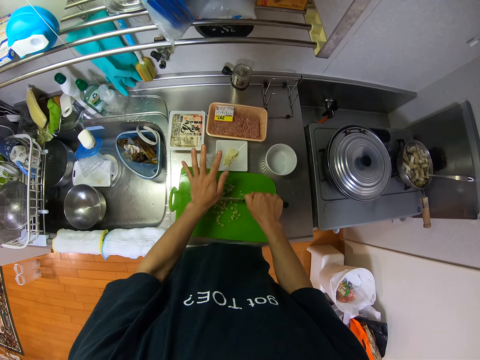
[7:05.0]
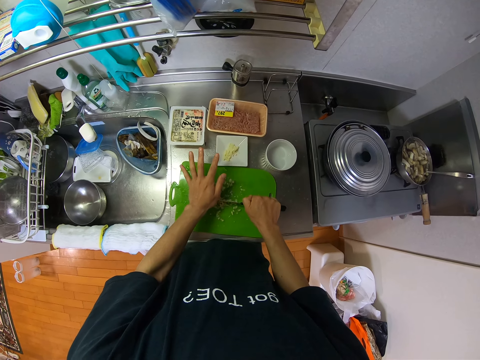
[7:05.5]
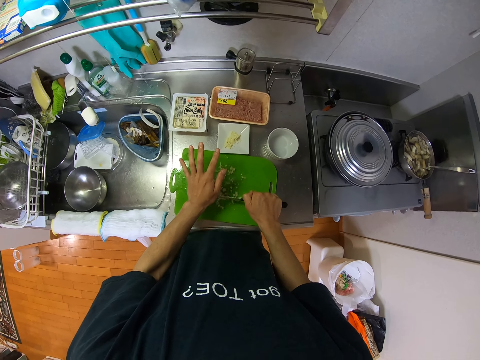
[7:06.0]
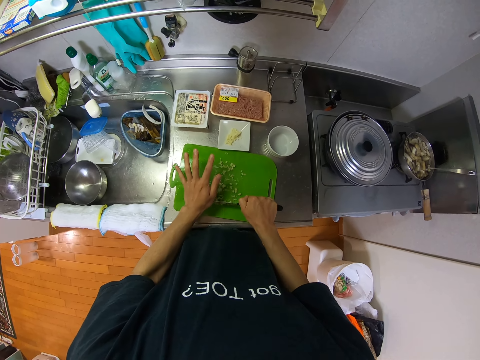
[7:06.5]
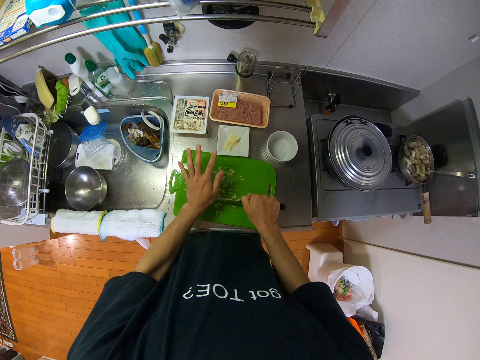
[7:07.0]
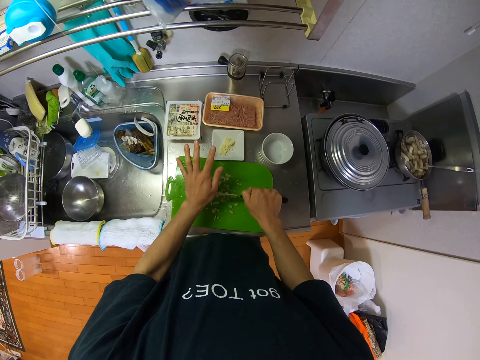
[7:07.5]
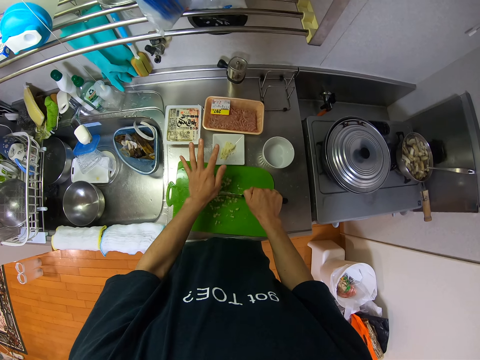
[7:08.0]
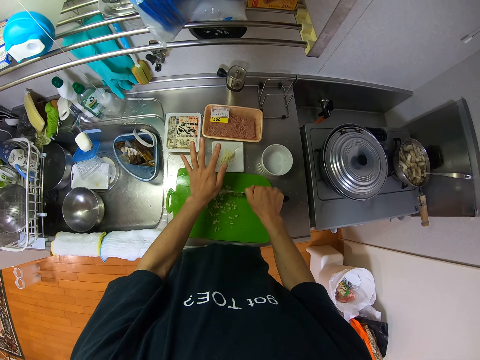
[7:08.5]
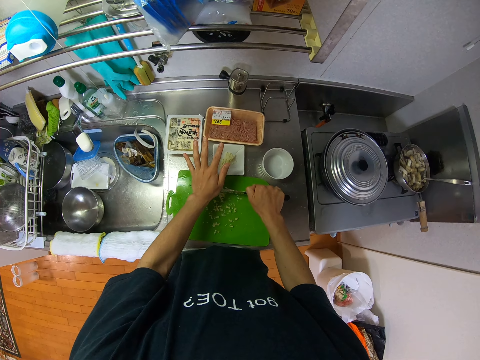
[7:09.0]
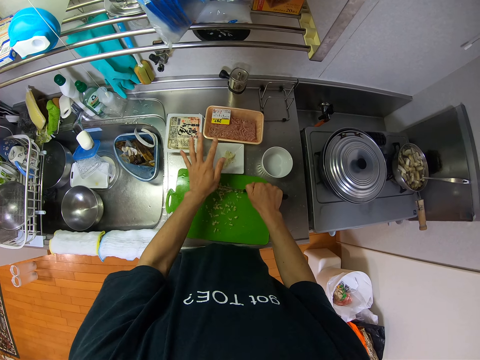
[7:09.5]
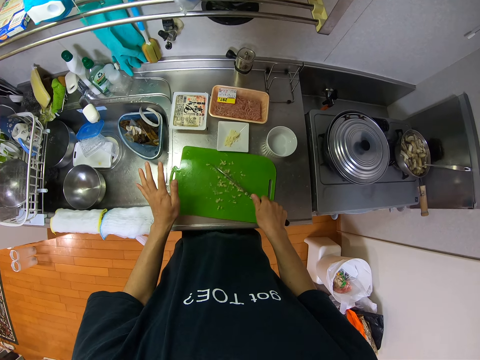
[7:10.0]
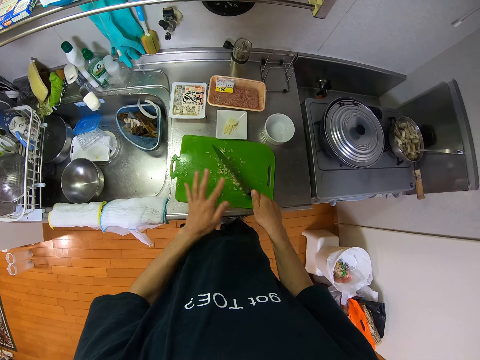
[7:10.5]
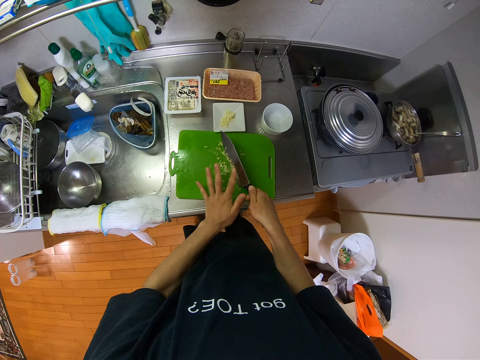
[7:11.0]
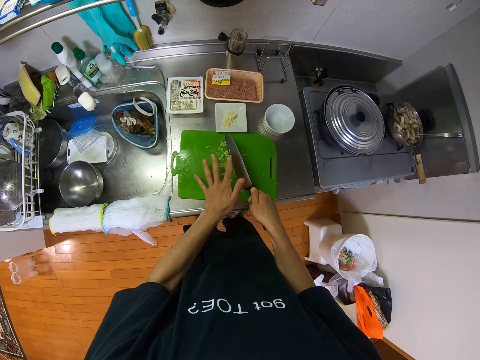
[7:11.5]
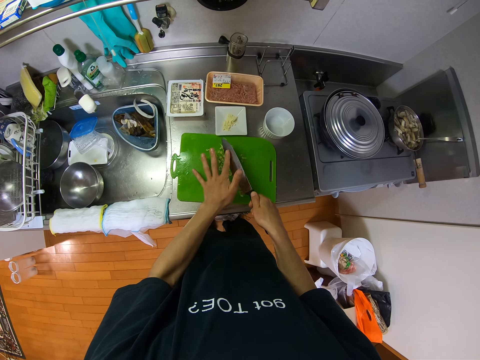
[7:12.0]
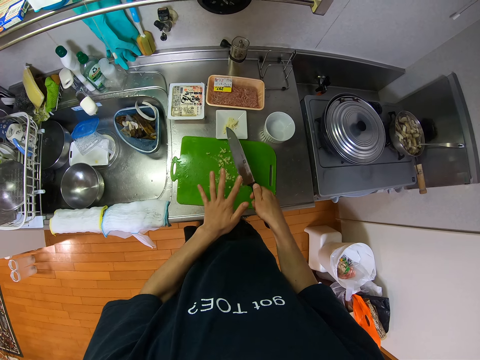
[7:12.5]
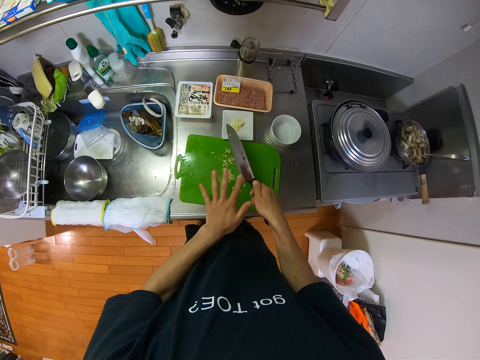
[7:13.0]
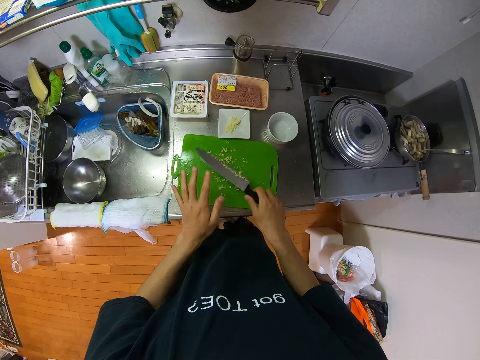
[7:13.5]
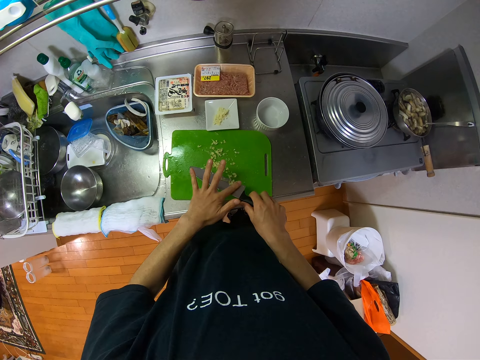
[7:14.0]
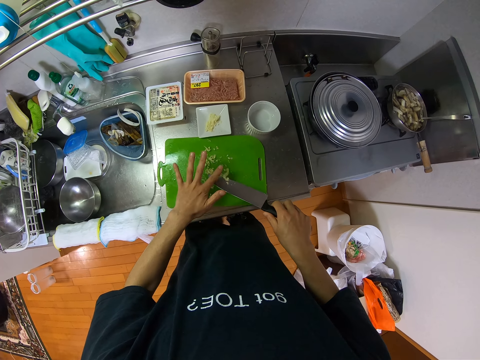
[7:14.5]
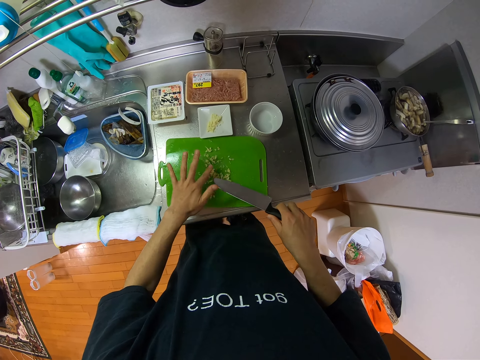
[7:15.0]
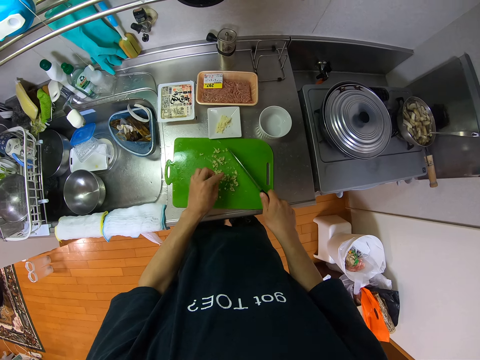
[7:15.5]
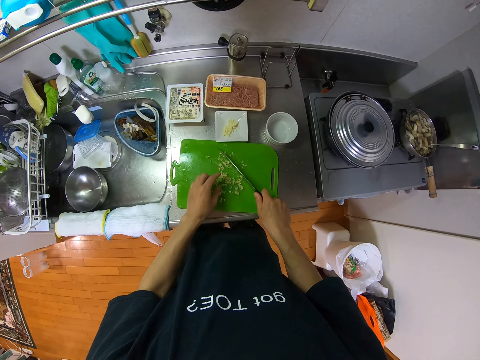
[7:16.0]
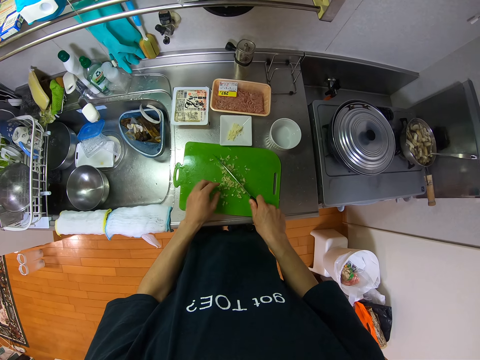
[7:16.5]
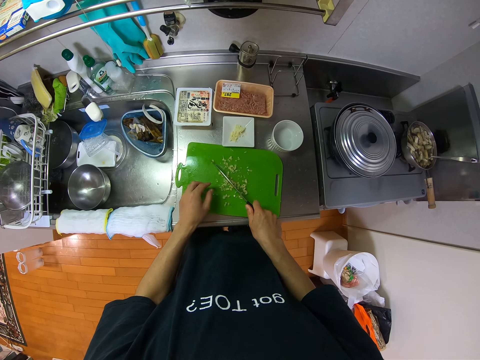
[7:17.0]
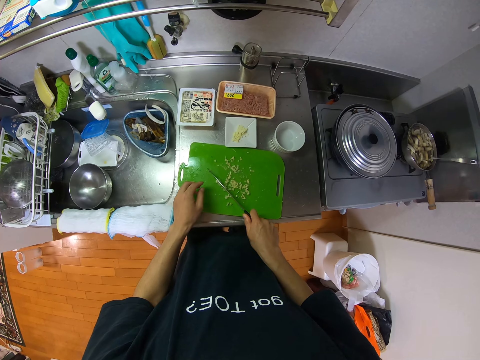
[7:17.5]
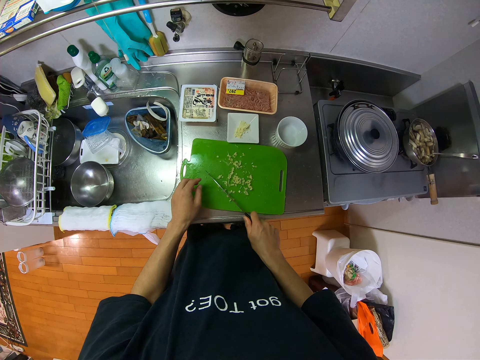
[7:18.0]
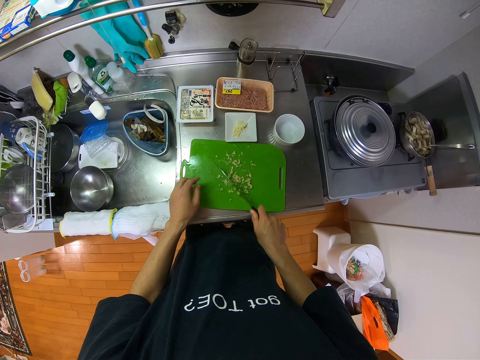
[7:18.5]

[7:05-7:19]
The camera wearer moves the hand. She removes the potato pieces from the knife. She drops the fruits on the knife on the tray with her hand. She touches the potato pieces. She cuts the fruit on the tray with the knife.

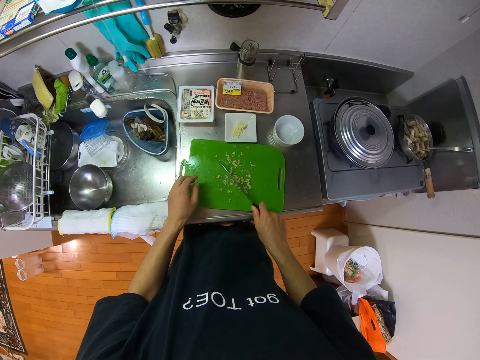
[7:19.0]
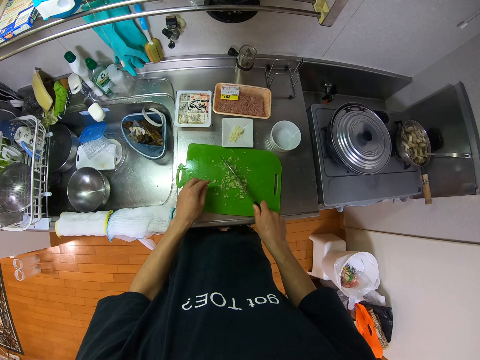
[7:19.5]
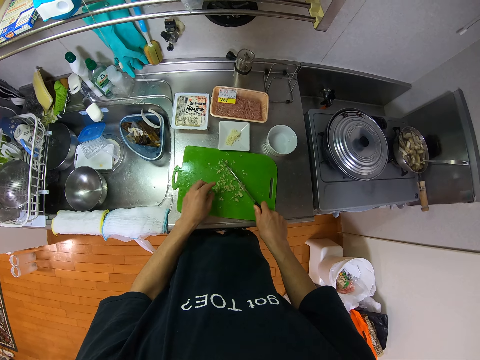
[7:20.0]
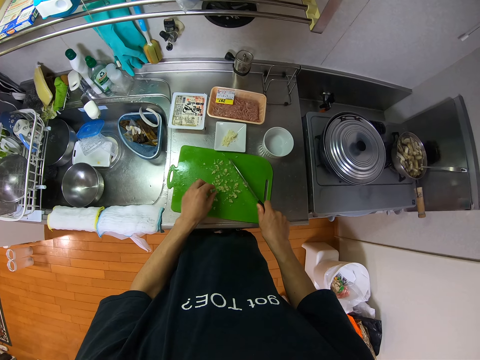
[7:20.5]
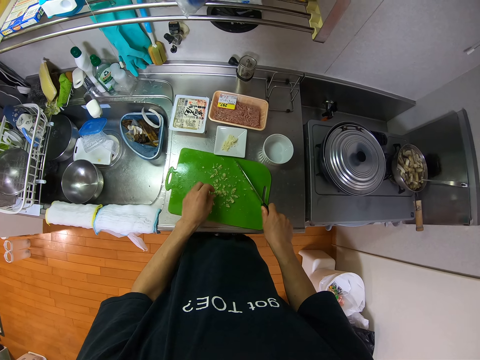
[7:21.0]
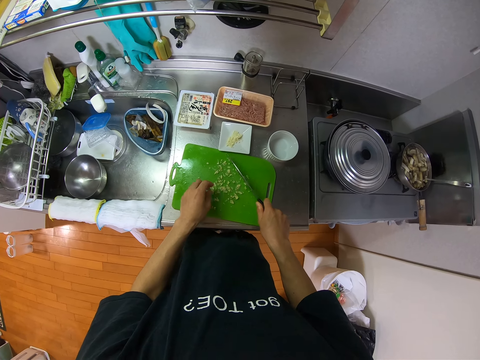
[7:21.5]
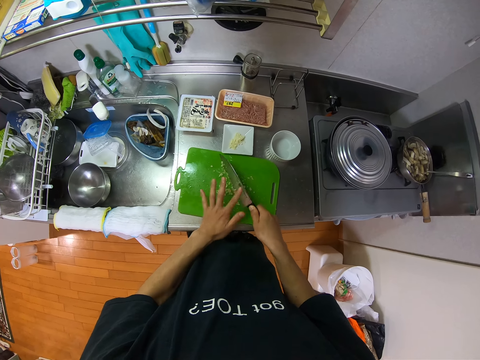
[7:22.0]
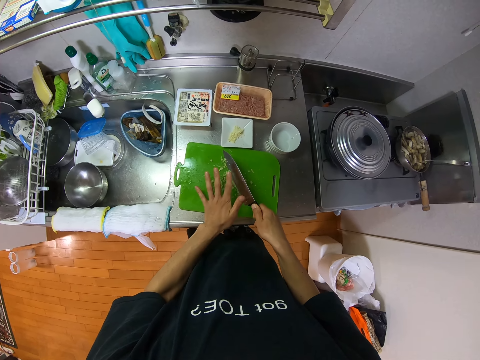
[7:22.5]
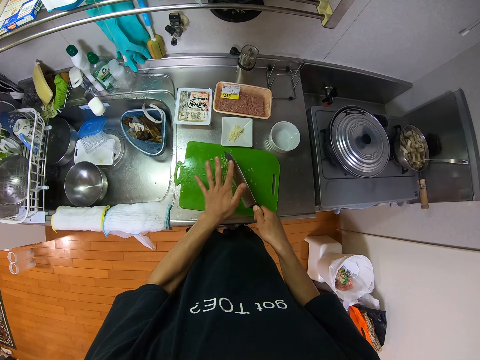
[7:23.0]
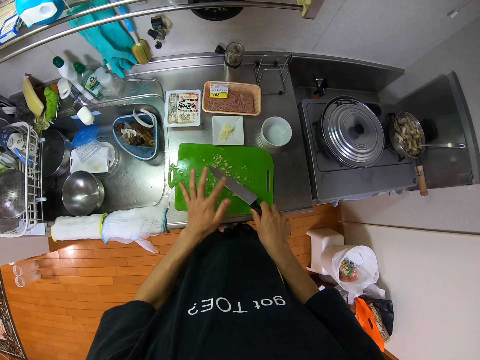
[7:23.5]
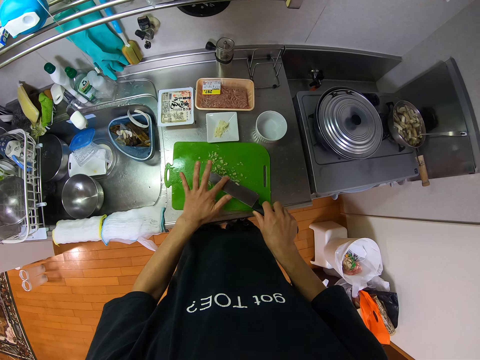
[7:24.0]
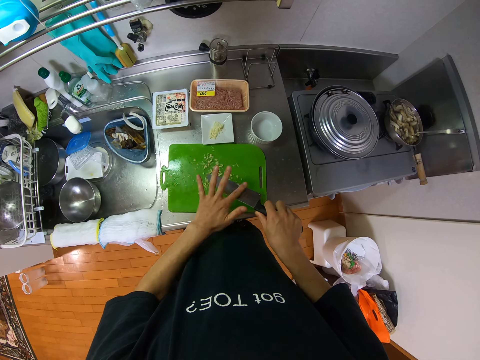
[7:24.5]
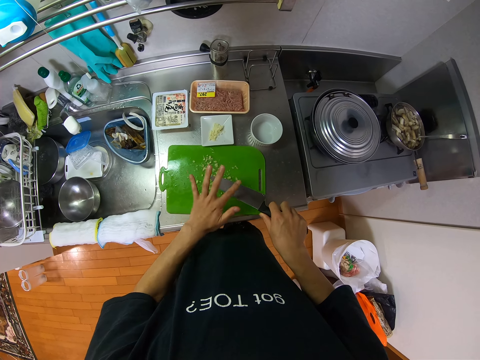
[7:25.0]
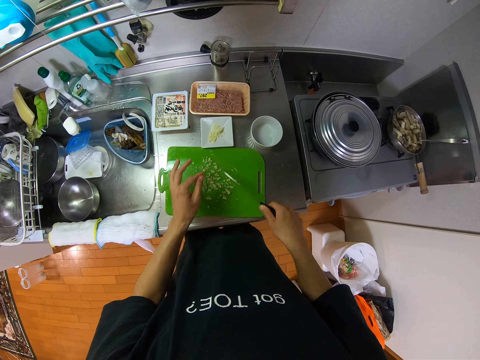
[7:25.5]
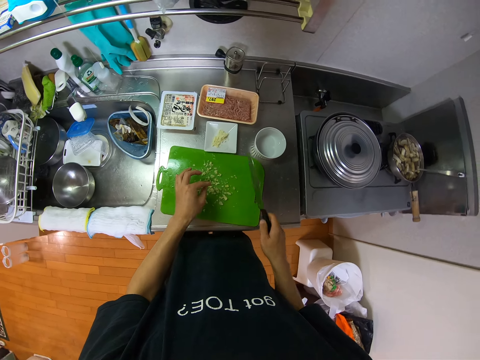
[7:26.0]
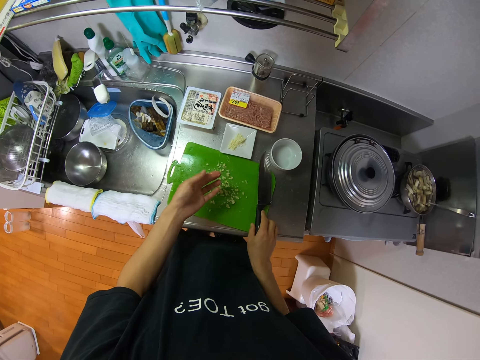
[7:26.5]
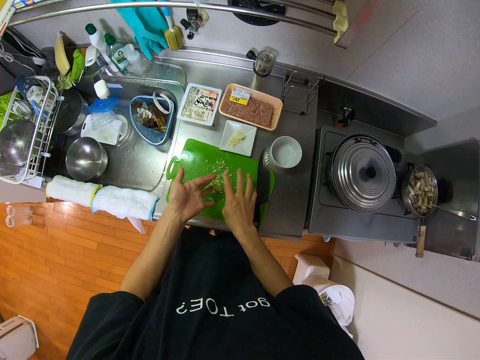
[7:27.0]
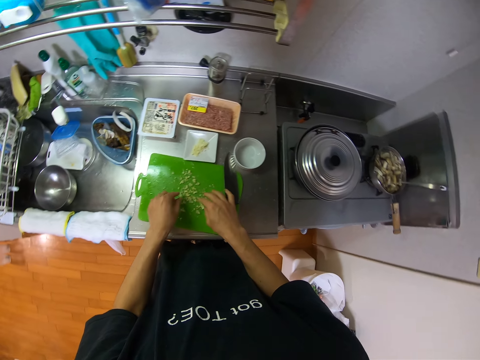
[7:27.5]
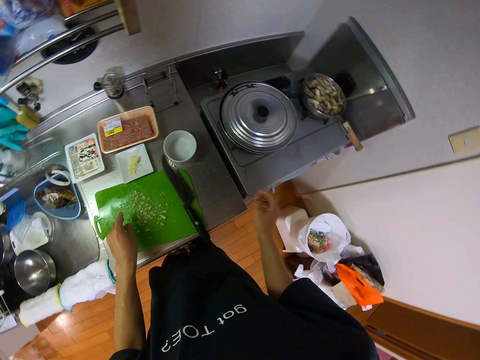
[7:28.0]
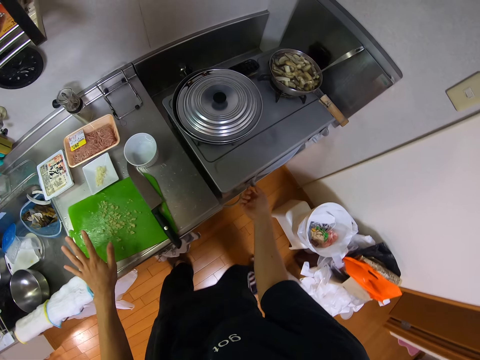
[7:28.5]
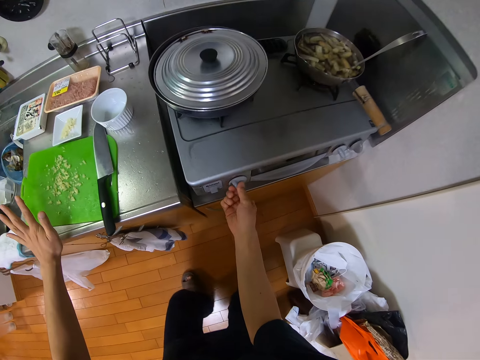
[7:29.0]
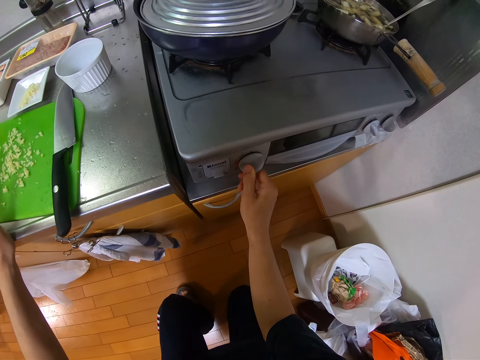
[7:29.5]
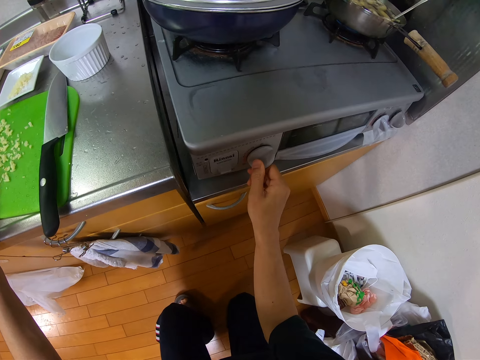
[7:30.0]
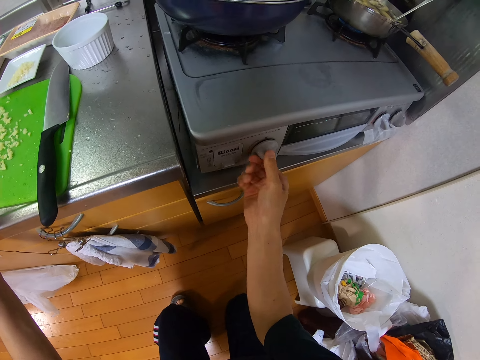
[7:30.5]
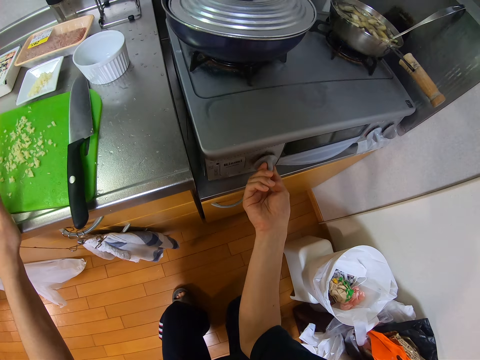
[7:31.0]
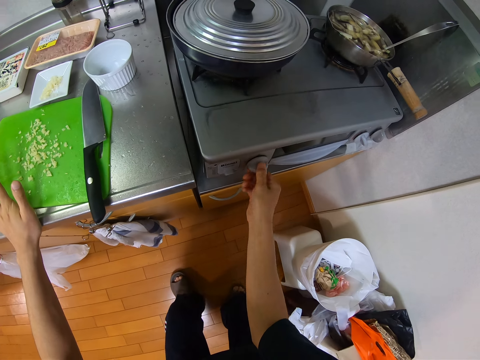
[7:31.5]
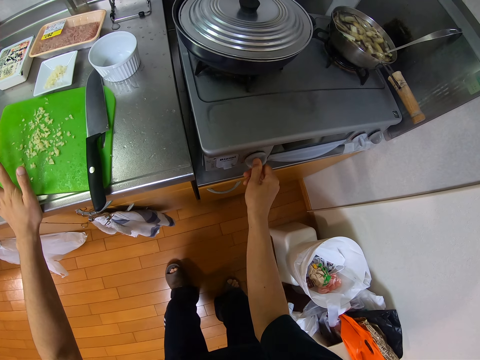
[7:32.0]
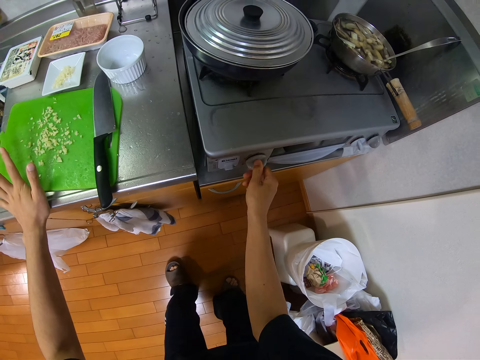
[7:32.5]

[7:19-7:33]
The camera wearer touches the potato pieces. She removes the potato pieces from the knife. She drops the fruits on the knife on the tray with her hand. She looks at the hand. She puts the knife on the chopping board. She puts the potato pieces on the chopping board. She moves the leg. She squats. She turns the knob on the gas cooker with her right hand.
